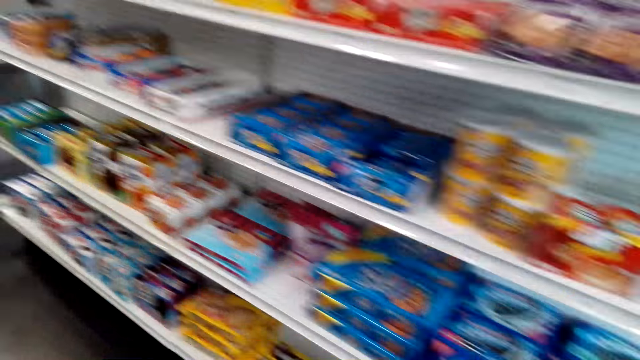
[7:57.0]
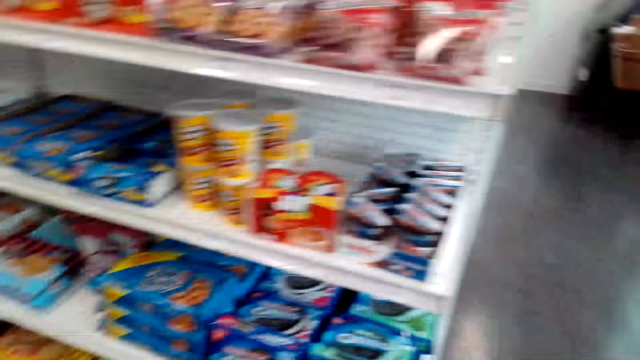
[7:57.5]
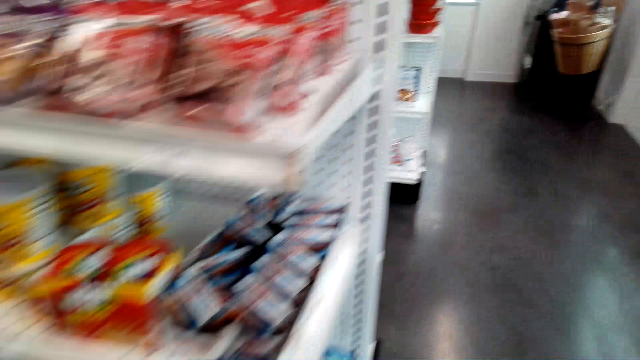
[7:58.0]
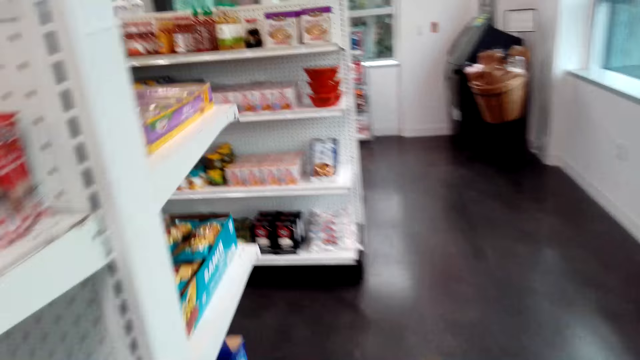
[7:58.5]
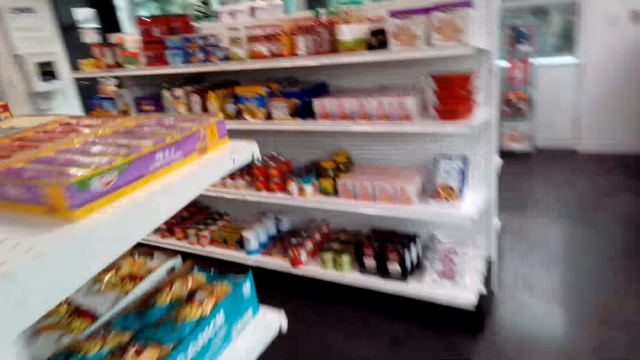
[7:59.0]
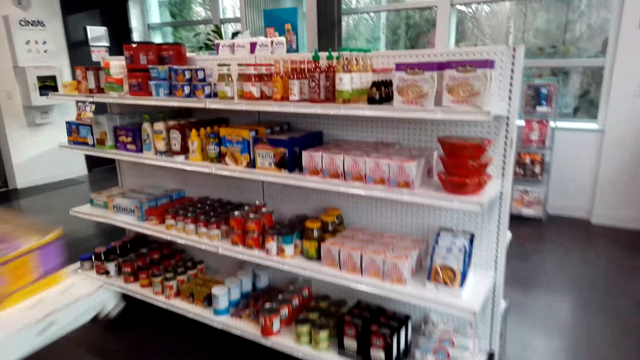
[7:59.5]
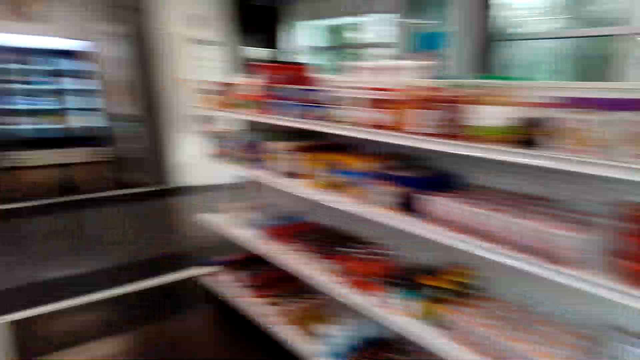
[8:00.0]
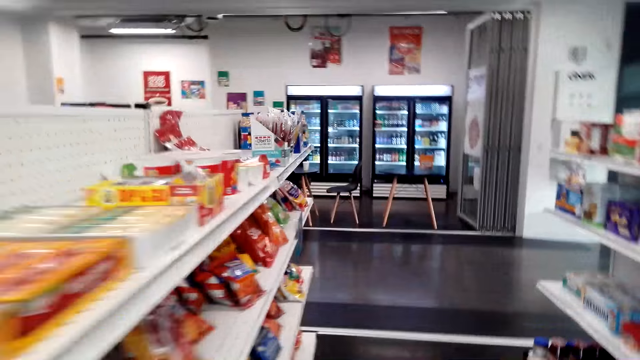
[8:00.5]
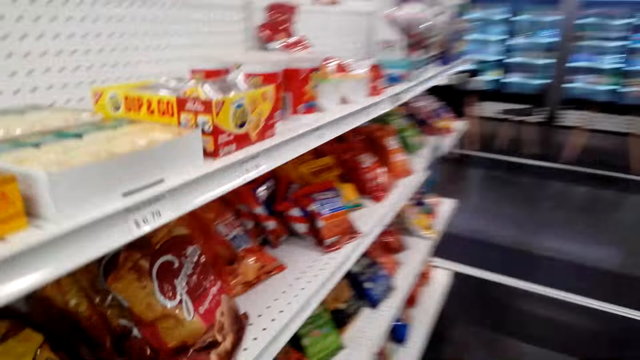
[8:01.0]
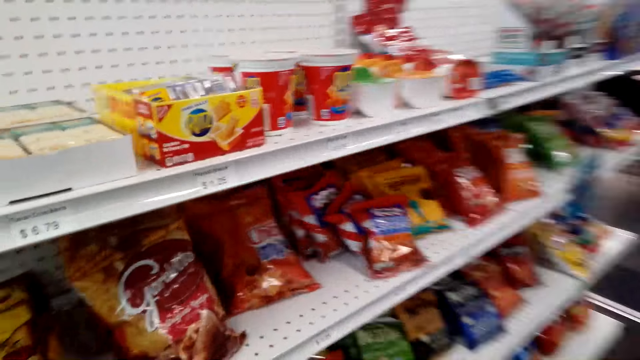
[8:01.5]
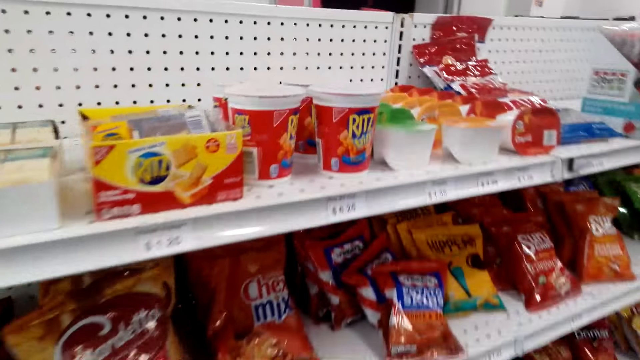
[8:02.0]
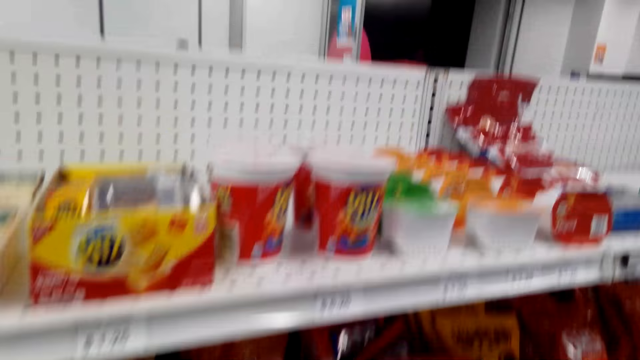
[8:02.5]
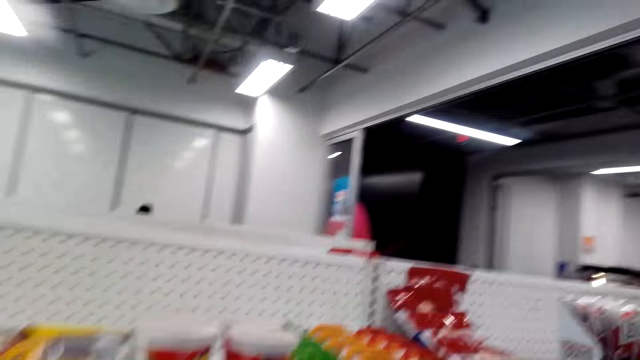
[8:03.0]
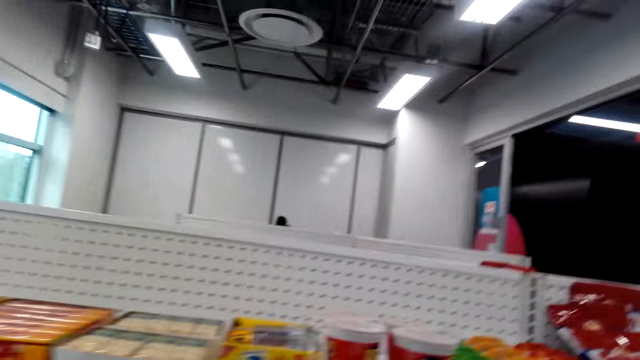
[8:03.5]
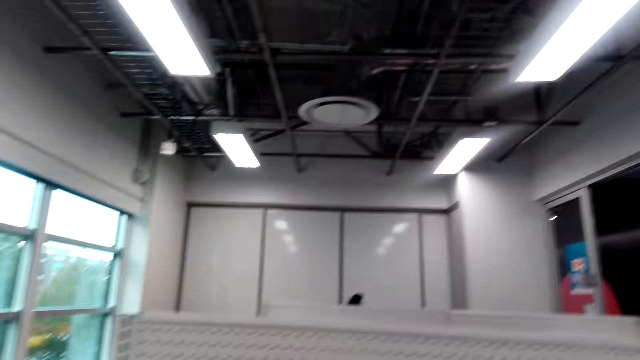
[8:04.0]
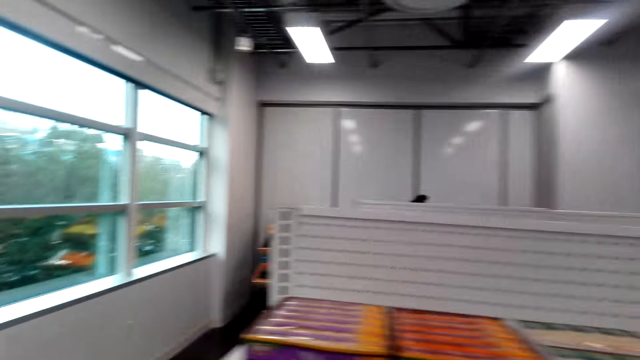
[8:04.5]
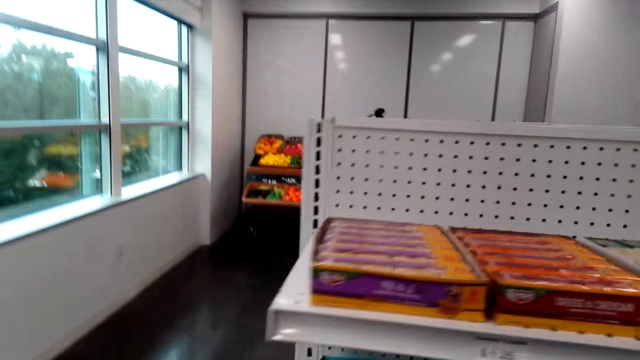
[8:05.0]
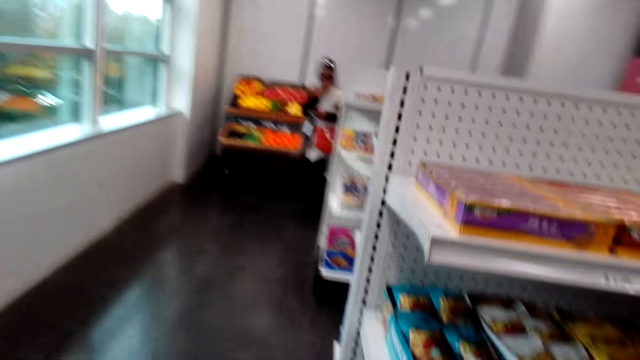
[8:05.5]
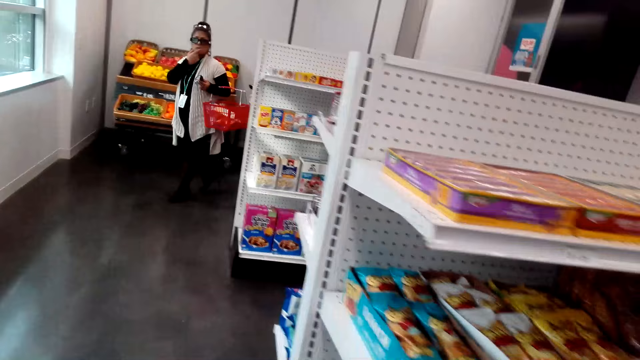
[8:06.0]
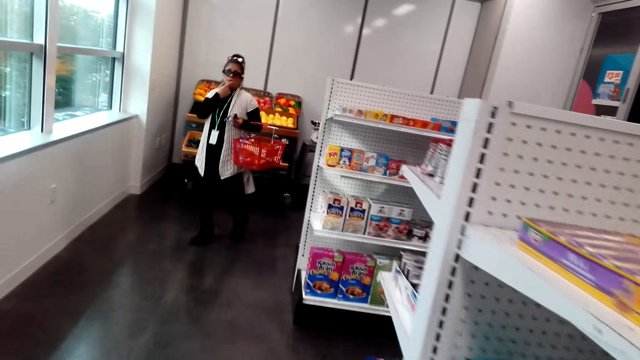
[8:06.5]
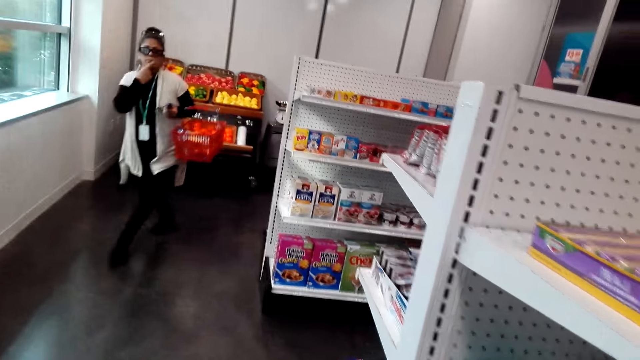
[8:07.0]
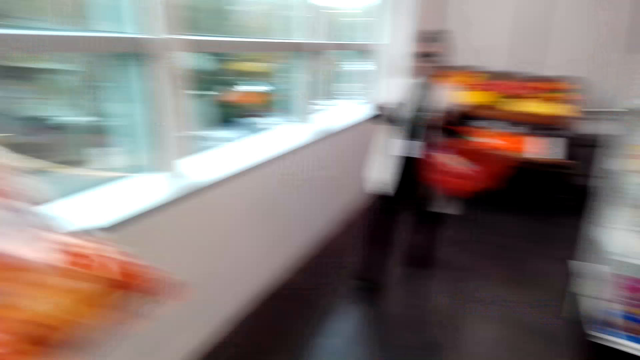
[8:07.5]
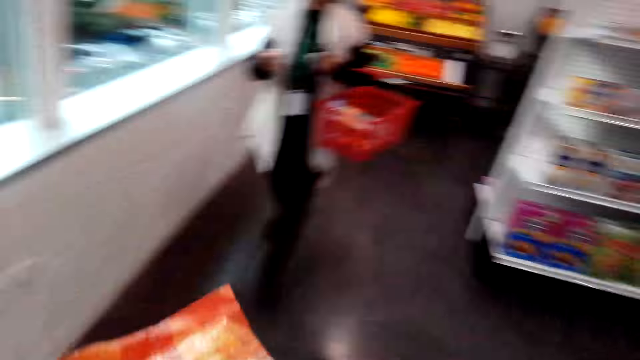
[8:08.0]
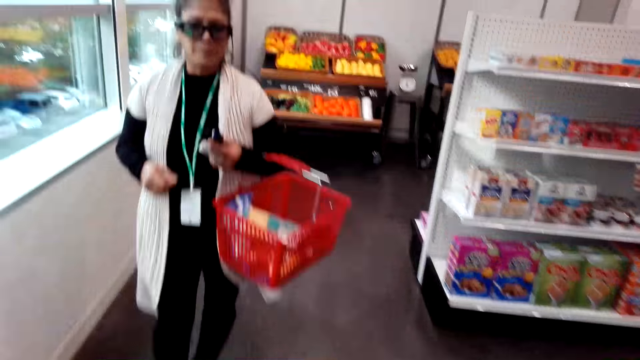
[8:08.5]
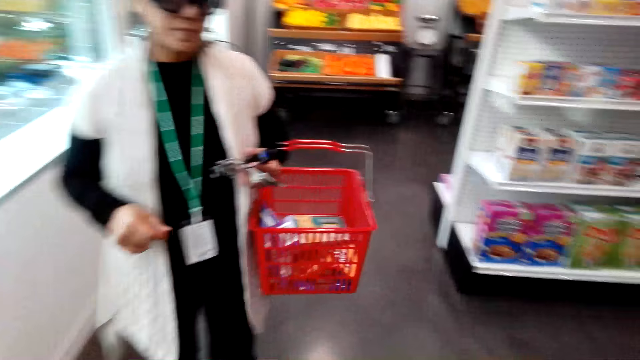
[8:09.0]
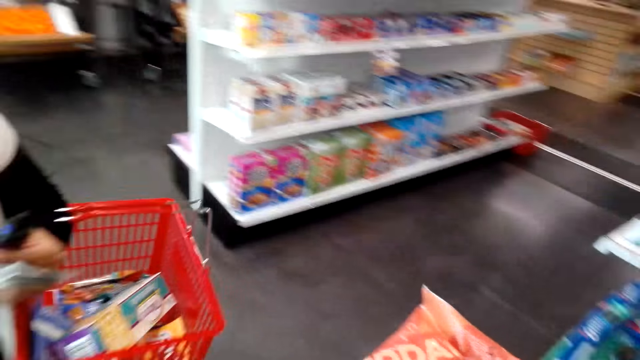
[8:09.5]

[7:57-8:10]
The camera wearer walks in the supermarket. They pick chex mix from the shelf. They converse with a lady. The lady walks towards the camera wearer.

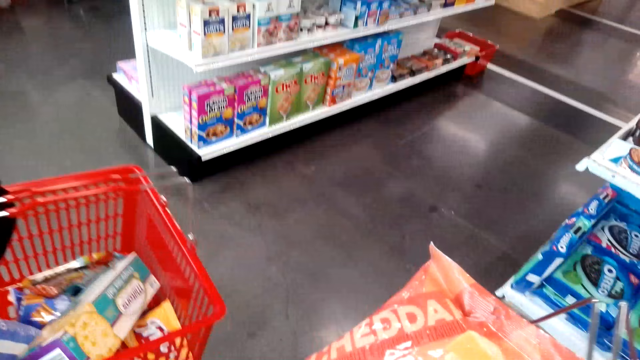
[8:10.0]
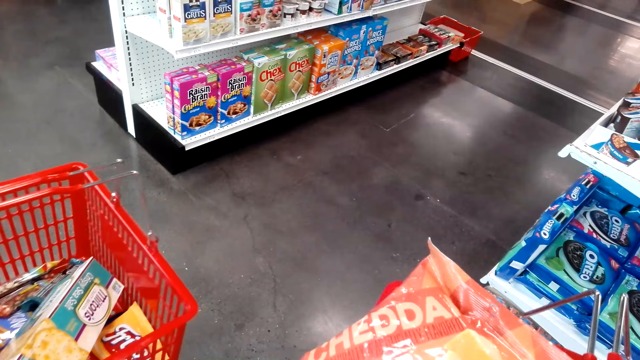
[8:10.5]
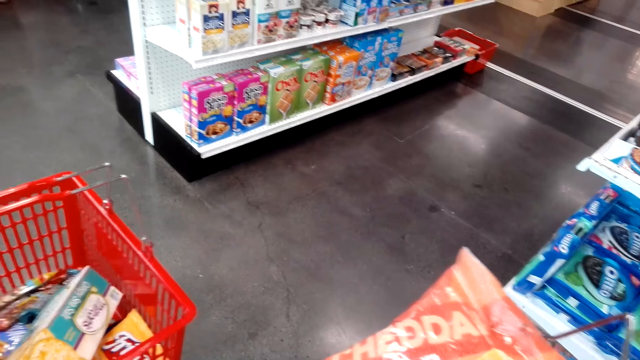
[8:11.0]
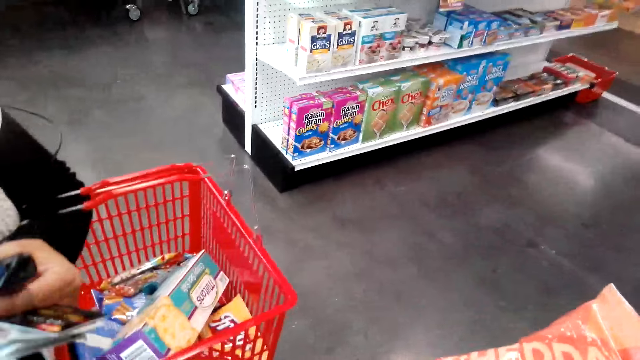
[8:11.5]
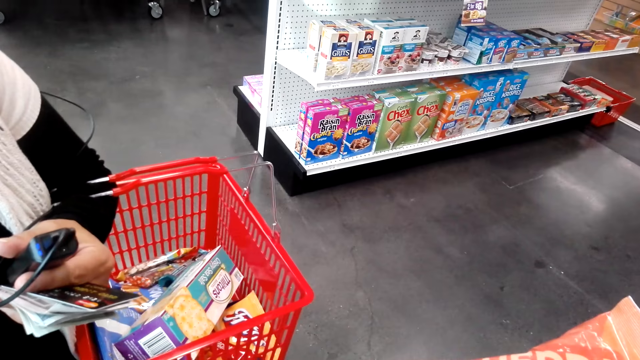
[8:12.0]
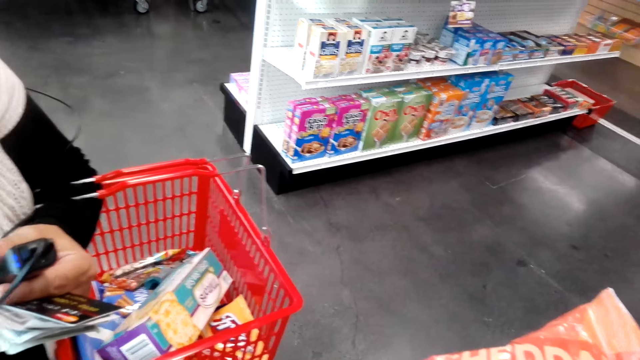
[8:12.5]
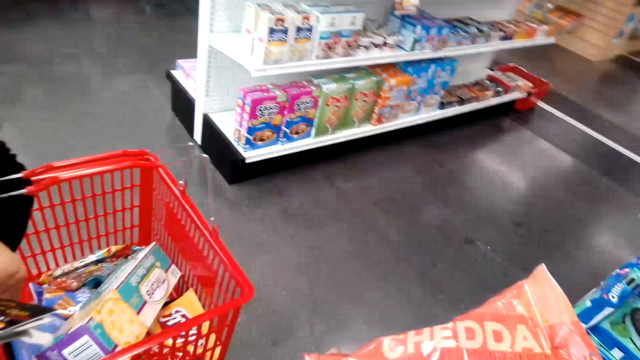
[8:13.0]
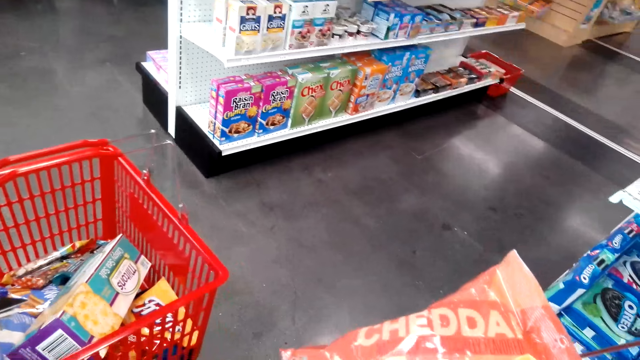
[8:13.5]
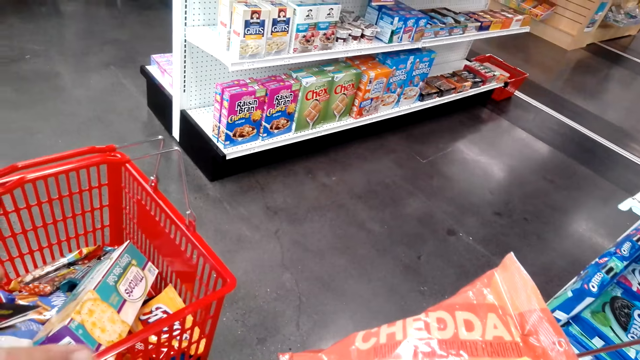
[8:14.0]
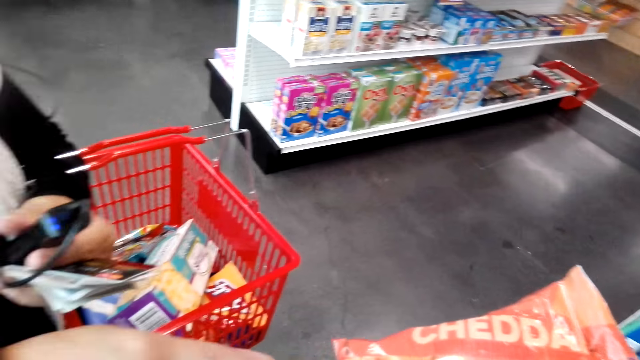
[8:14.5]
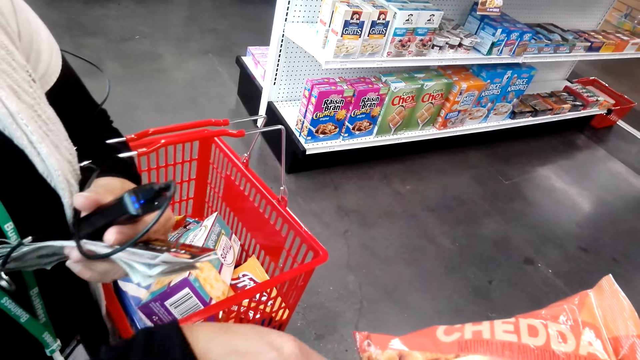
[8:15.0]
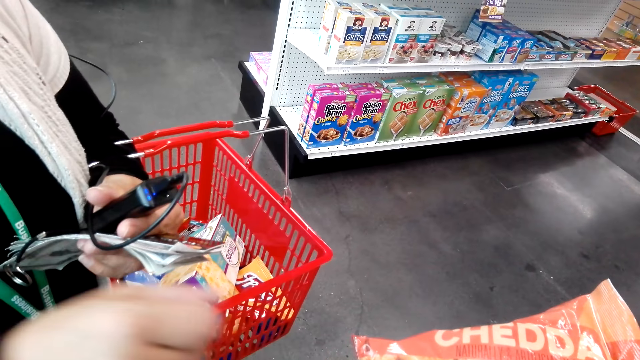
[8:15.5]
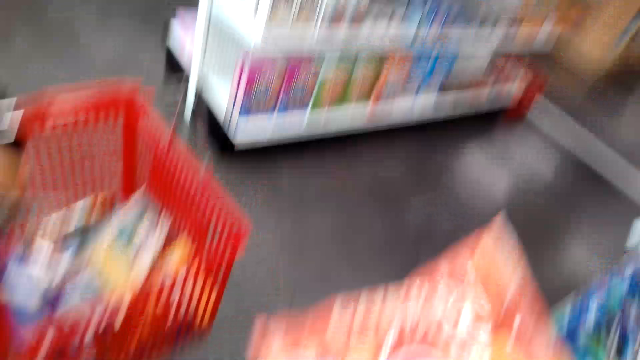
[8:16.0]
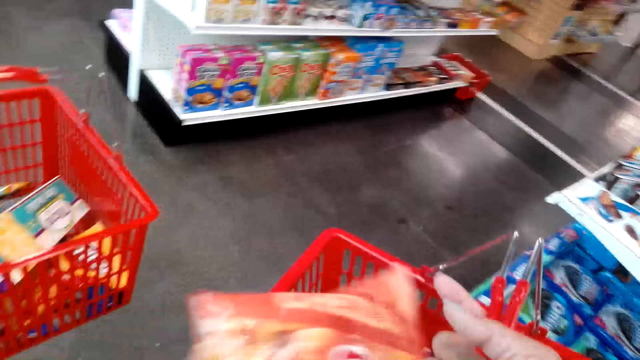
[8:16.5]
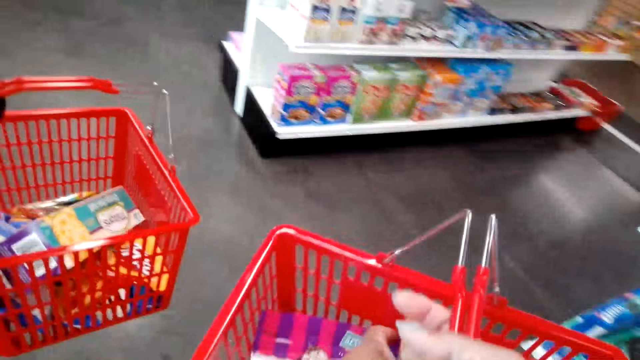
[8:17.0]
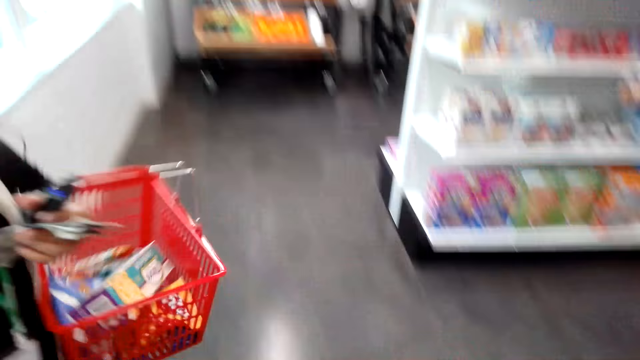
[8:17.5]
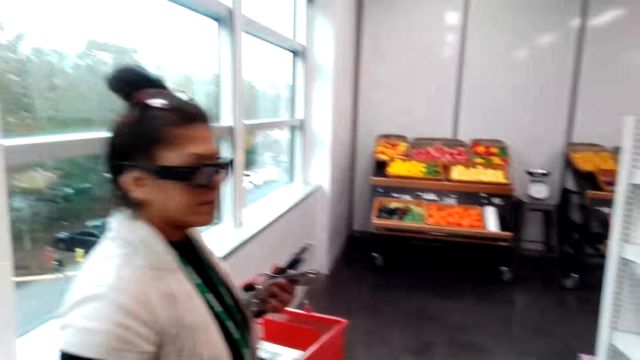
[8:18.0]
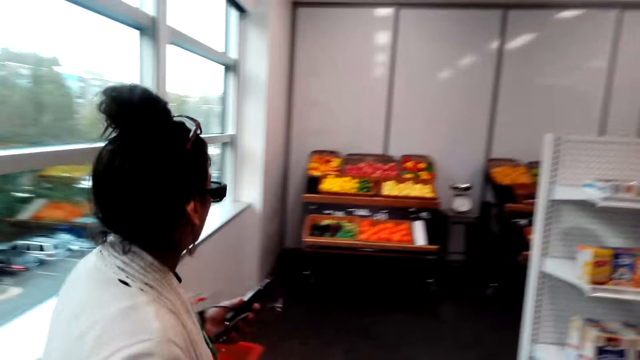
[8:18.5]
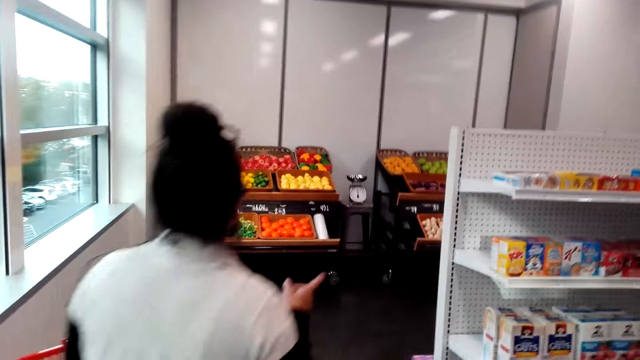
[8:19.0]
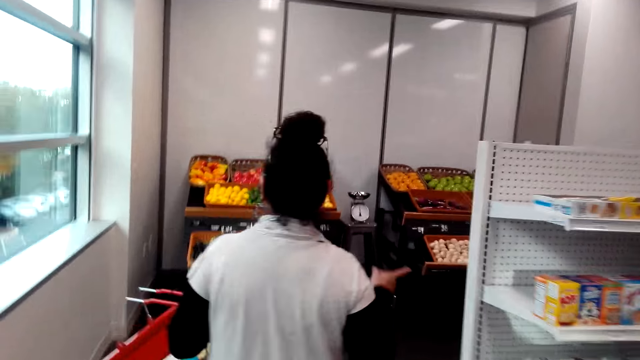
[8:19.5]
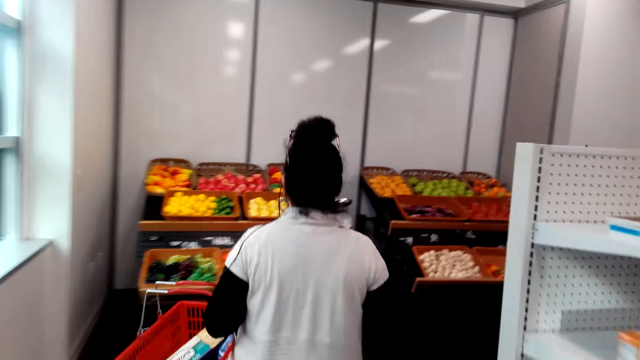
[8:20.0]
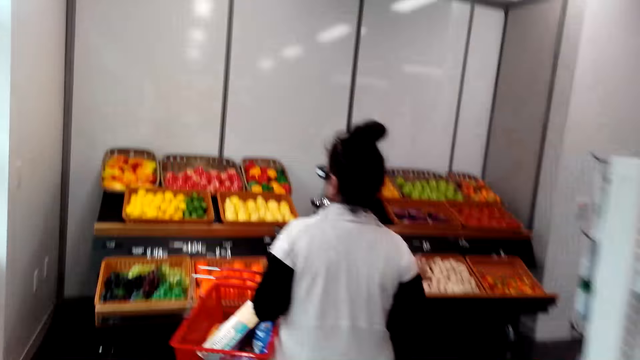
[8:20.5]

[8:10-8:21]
A lady talks to the camera wearer. The camera wearer places the chex mix snack on the shopping basket. They walk around the grocery store. The lady walks around the grocery store. The camera wearer walks to the fruits section.
